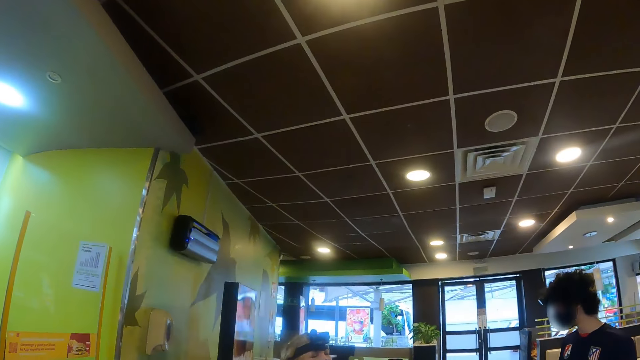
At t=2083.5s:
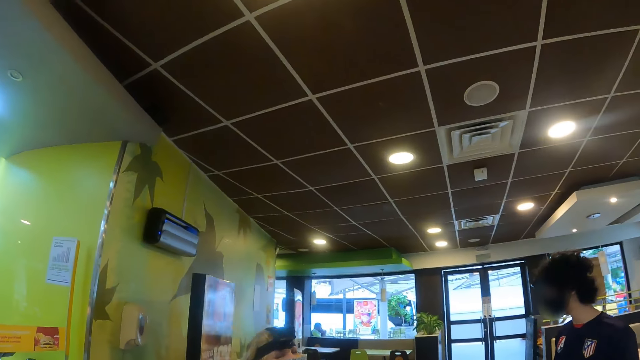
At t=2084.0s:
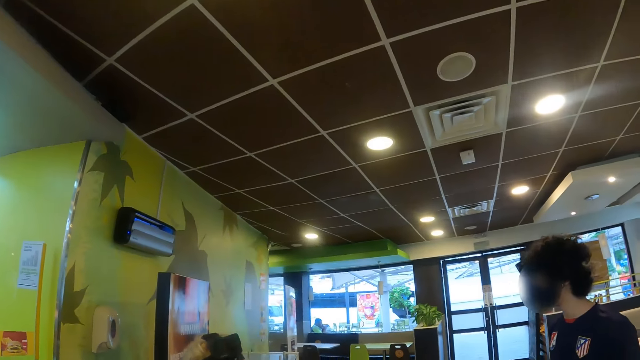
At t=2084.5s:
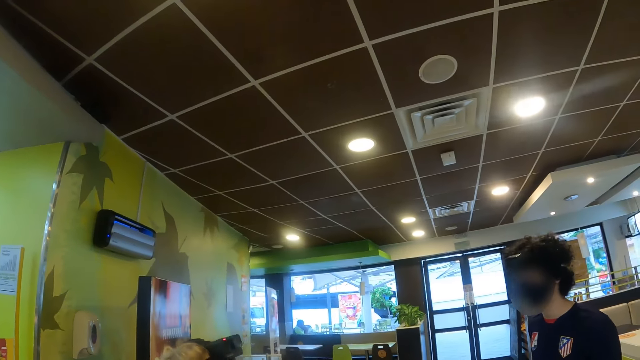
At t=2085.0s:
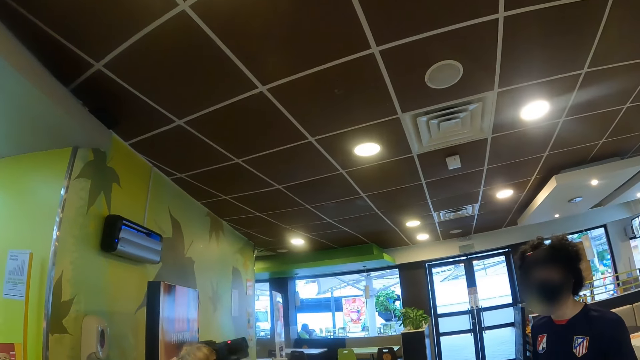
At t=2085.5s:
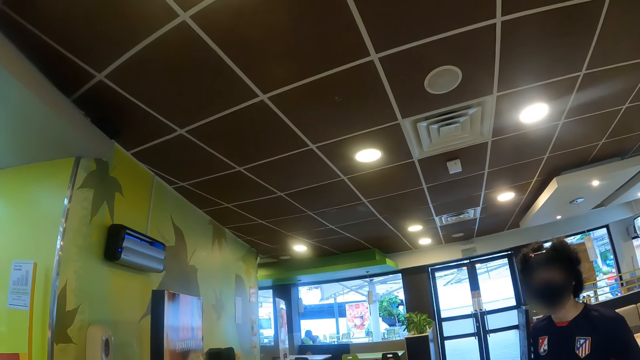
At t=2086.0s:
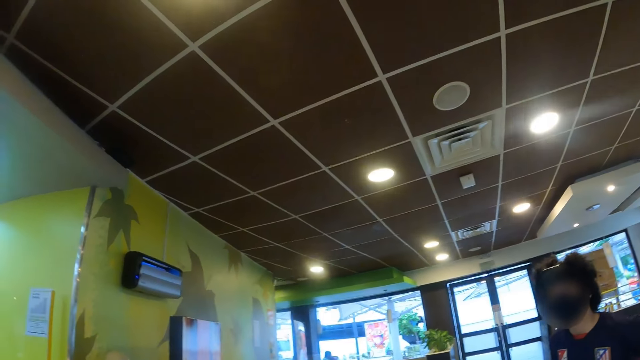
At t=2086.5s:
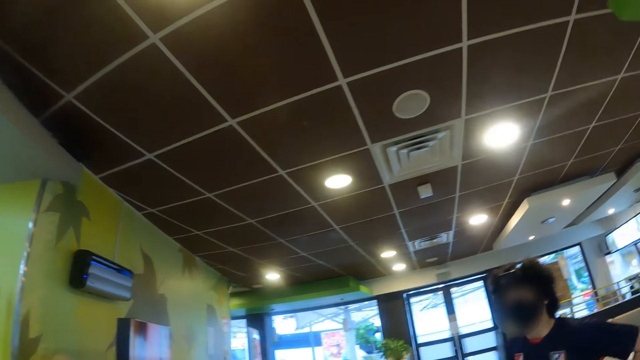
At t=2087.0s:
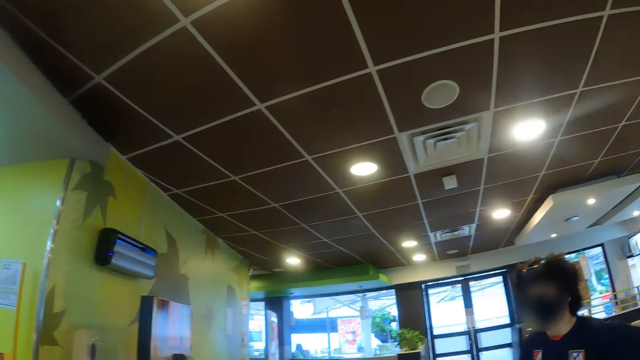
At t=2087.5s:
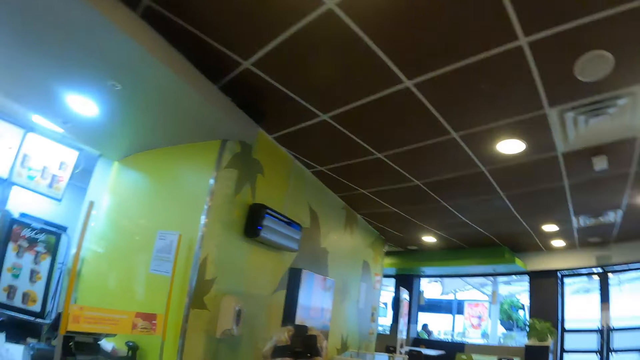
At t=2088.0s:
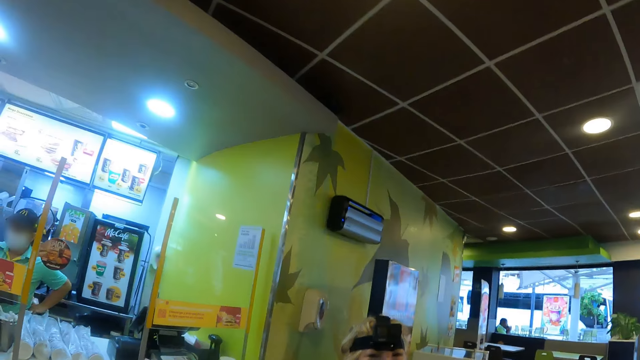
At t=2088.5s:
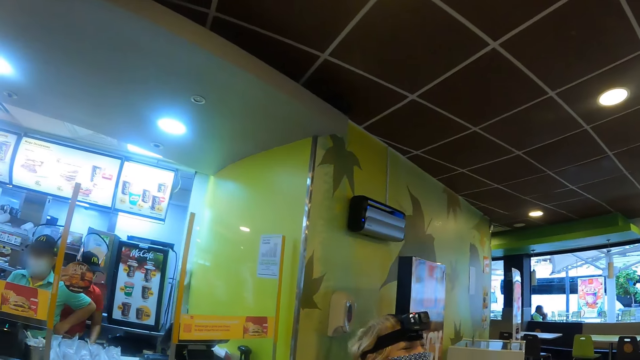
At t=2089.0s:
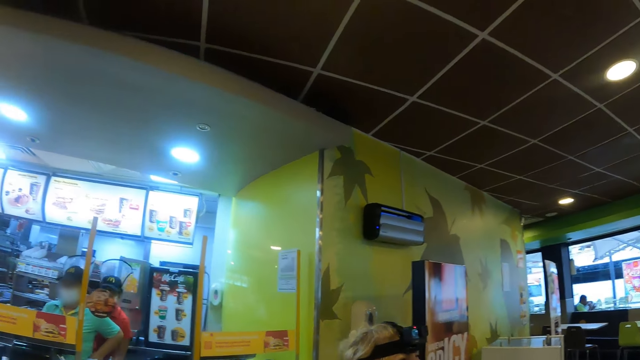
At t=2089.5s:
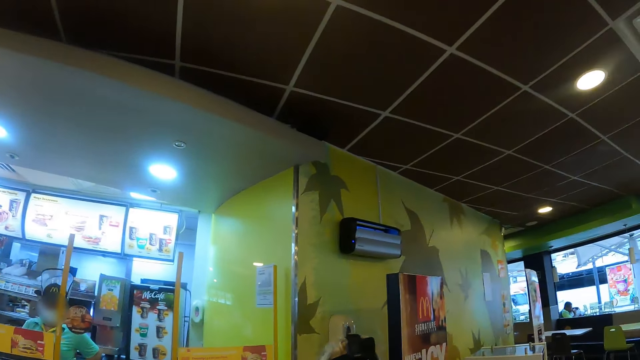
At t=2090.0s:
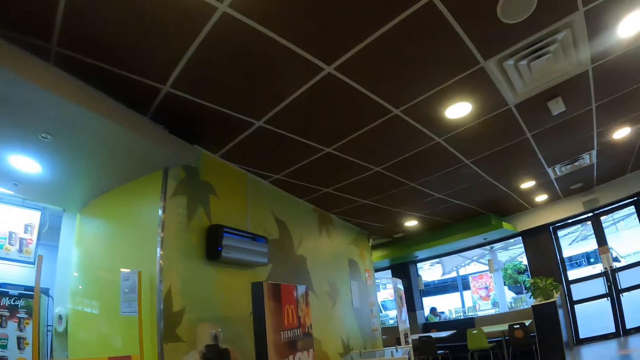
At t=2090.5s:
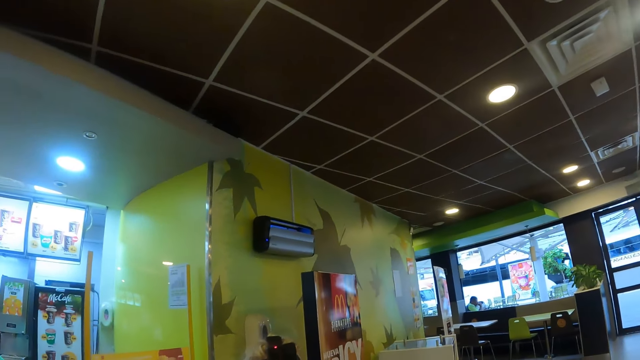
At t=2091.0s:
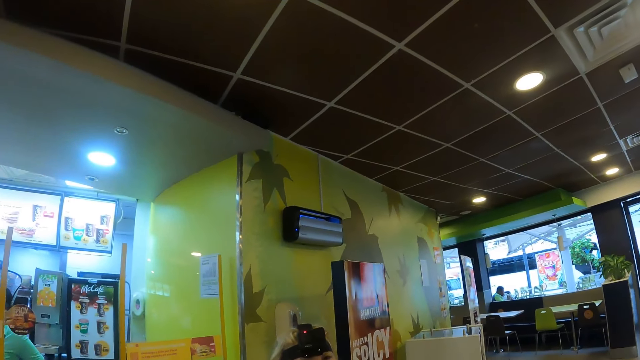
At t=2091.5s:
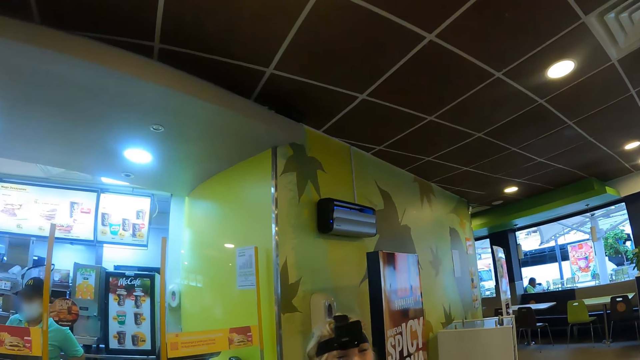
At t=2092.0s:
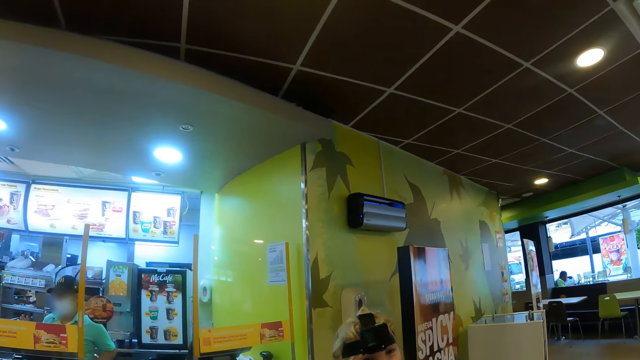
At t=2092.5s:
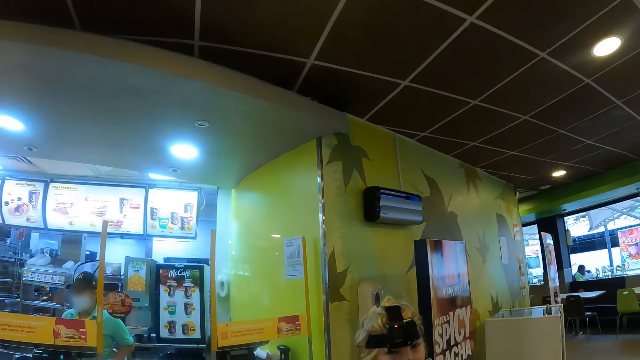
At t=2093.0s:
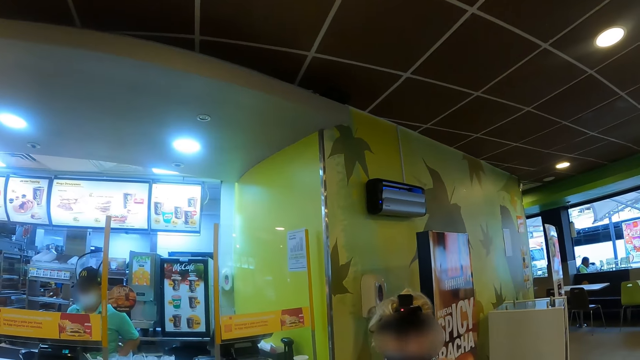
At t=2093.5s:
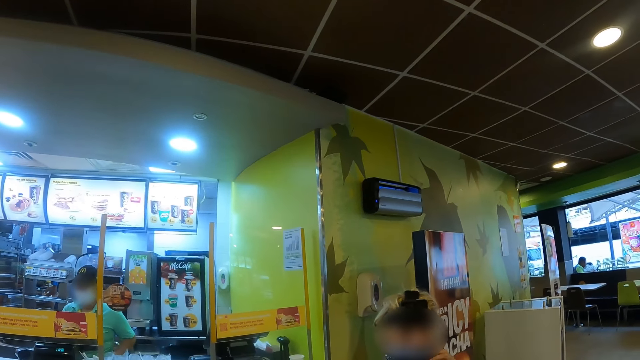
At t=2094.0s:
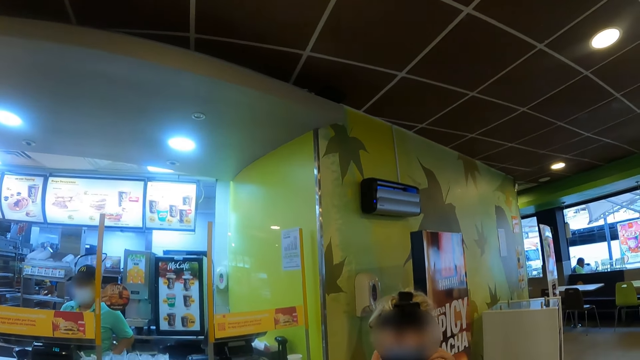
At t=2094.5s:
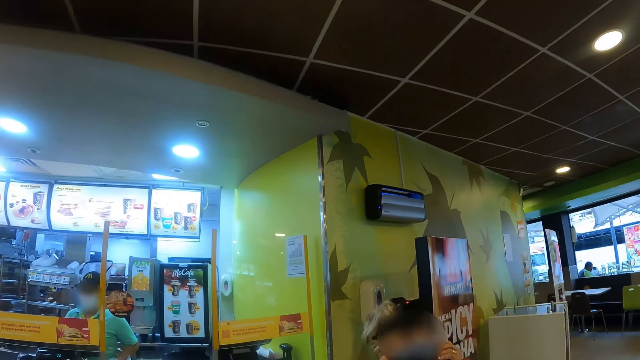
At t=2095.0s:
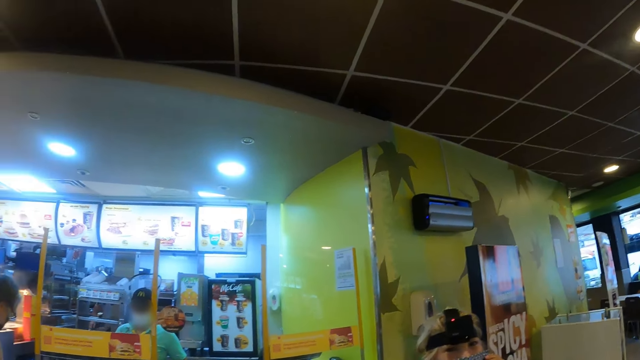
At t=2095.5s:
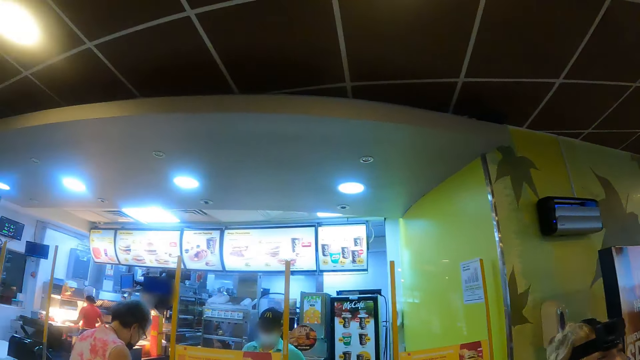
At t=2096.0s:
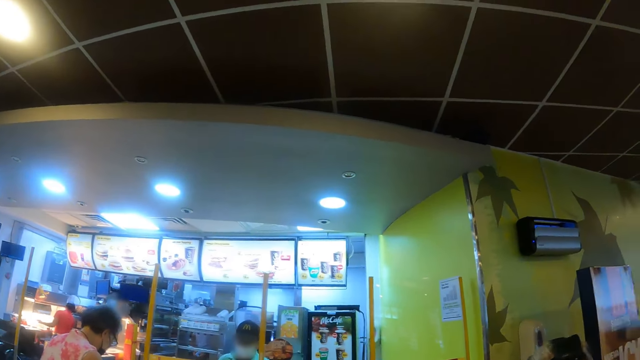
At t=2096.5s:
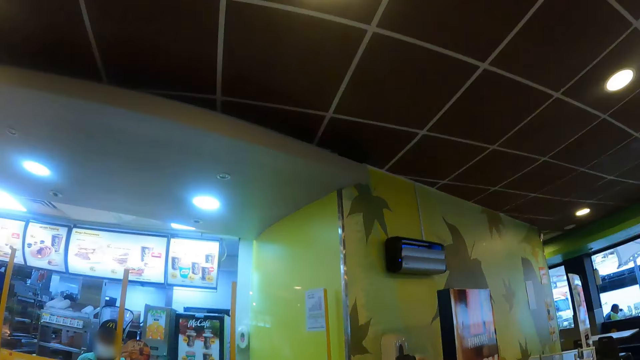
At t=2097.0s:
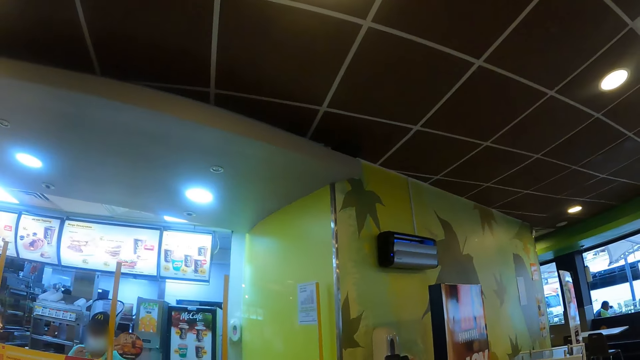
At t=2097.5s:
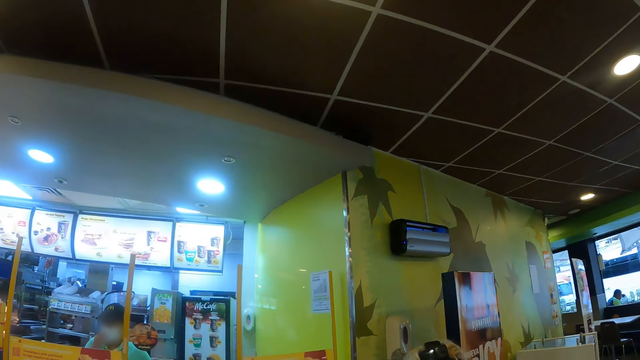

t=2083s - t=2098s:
A lady interacts with the camera wearer. The camera wearer looks around.

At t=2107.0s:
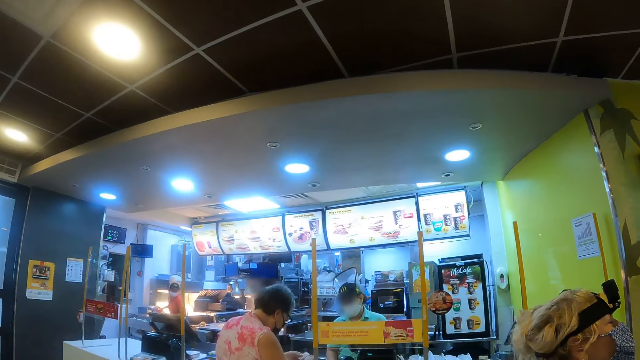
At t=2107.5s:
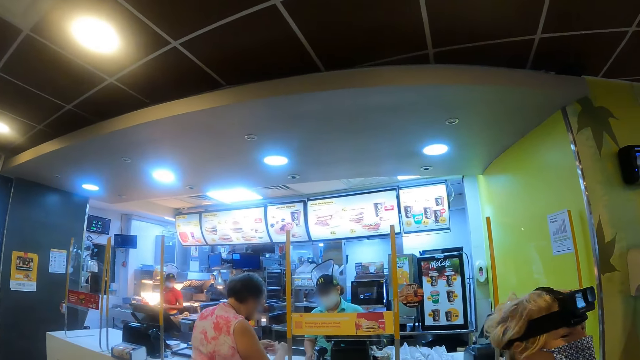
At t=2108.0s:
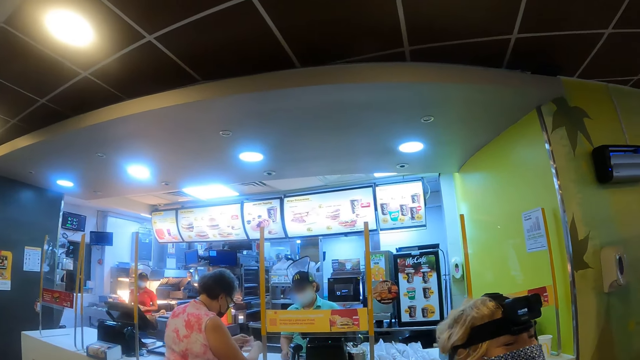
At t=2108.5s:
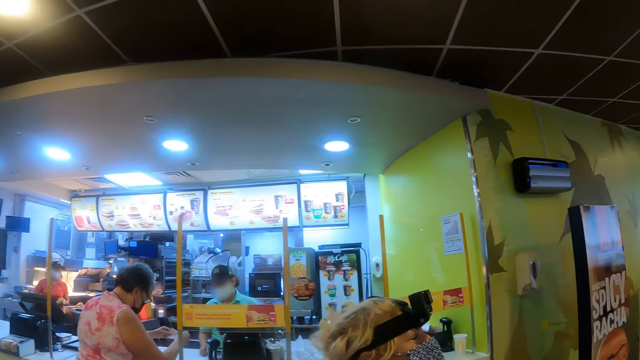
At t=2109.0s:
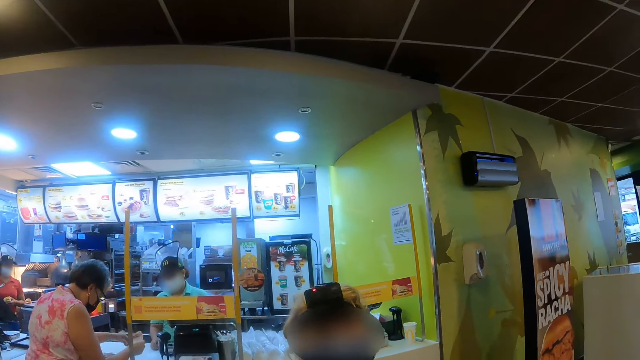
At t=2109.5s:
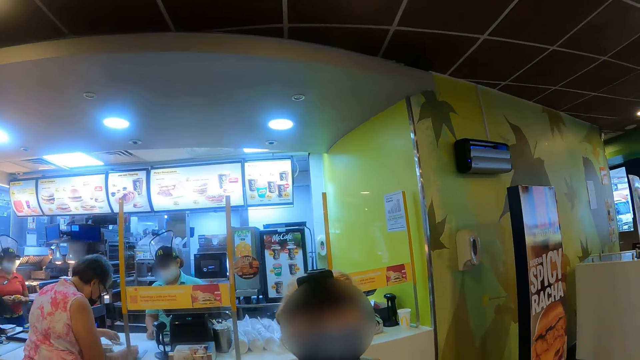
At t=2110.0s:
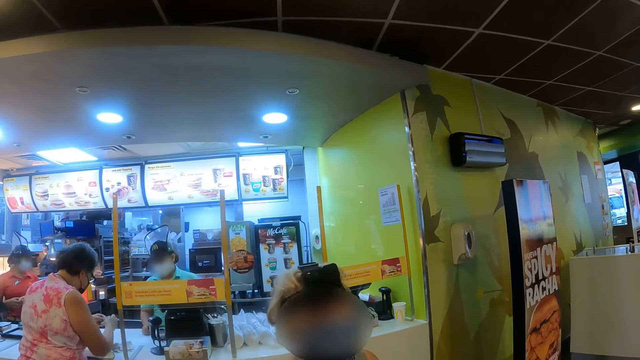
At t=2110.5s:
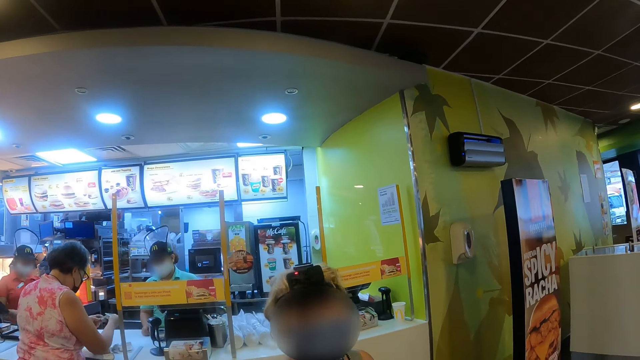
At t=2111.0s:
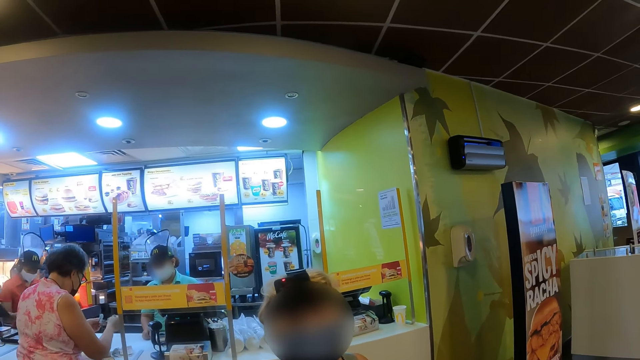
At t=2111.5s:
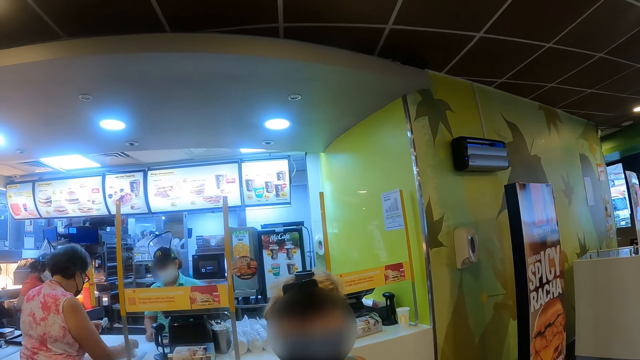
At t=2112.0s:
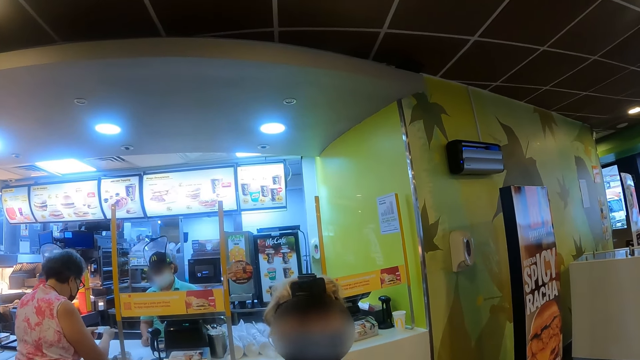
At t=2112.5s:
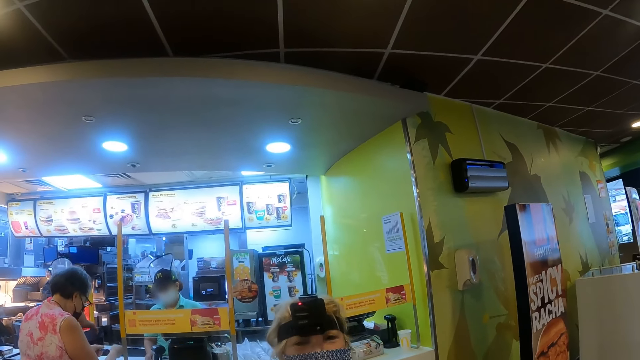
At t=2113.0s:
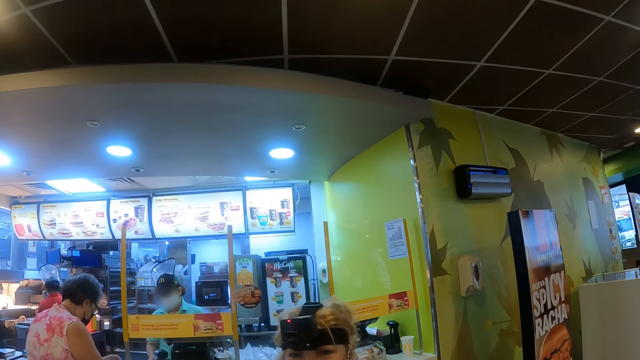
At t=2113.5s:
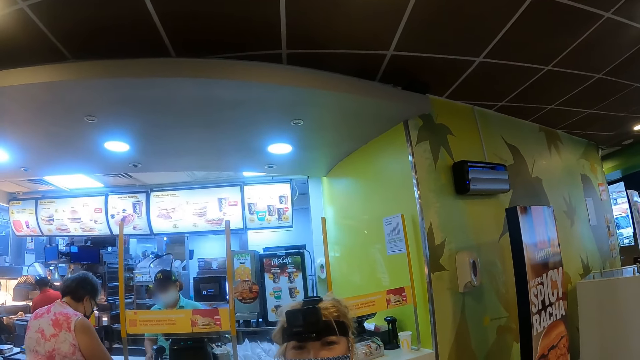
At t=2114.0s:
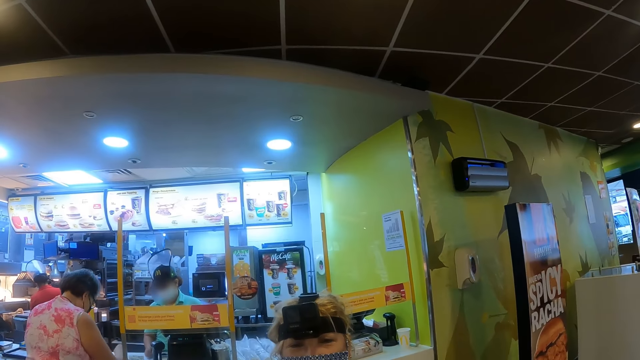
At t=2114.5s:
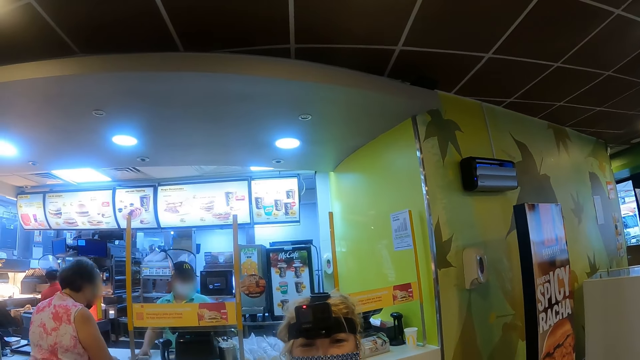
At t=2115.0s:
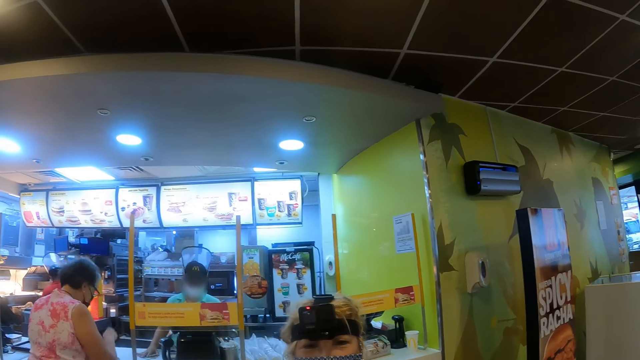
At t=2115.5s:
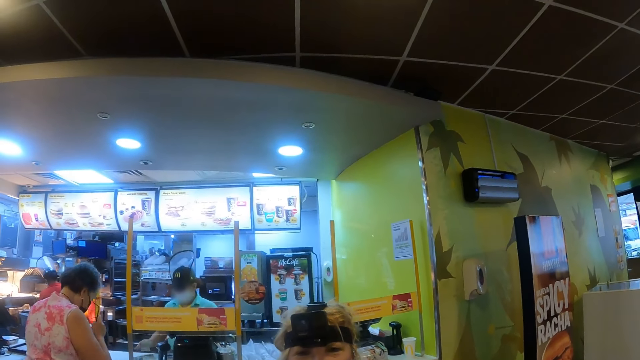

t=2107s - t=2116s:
A lady interacts with the camera wearer.
